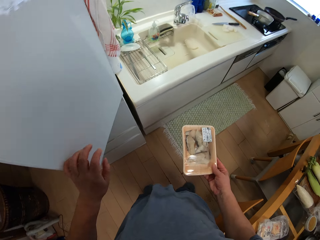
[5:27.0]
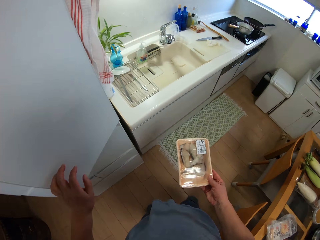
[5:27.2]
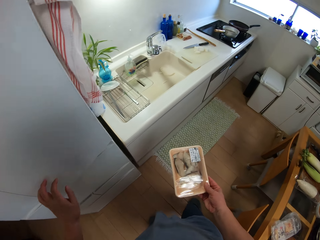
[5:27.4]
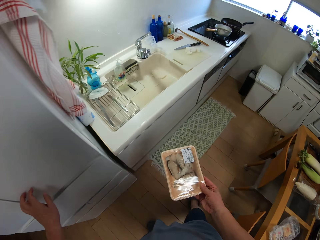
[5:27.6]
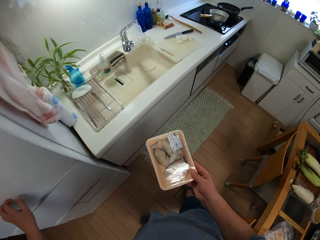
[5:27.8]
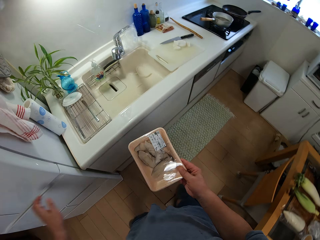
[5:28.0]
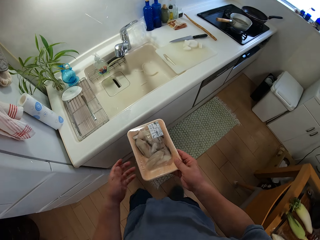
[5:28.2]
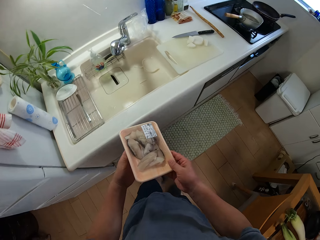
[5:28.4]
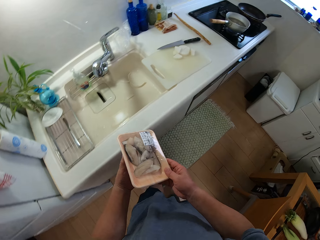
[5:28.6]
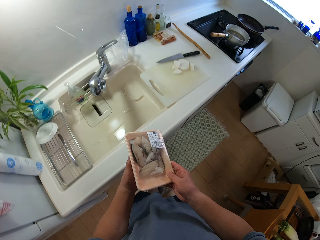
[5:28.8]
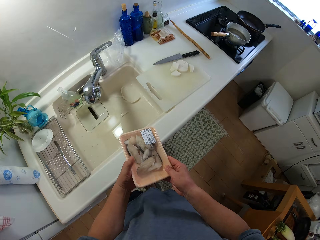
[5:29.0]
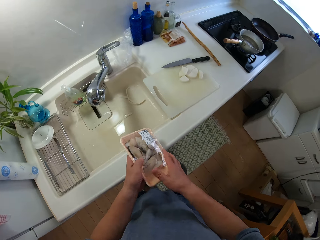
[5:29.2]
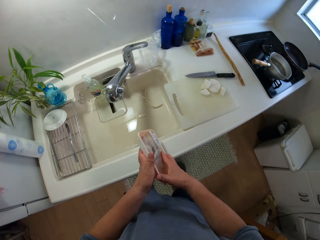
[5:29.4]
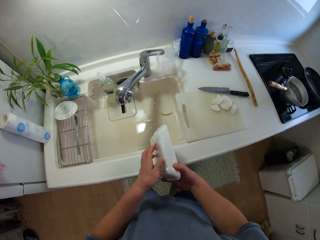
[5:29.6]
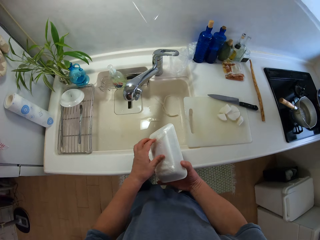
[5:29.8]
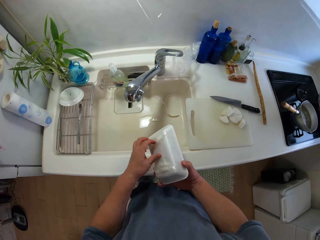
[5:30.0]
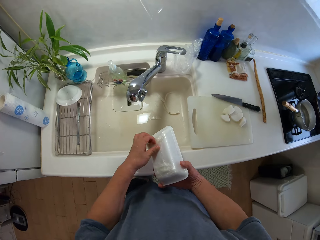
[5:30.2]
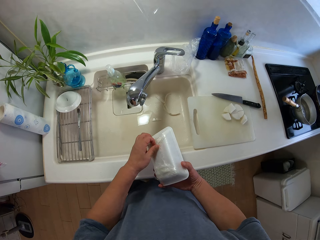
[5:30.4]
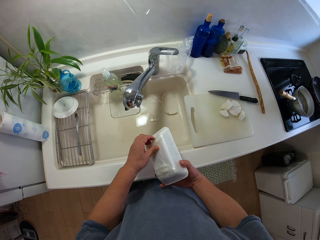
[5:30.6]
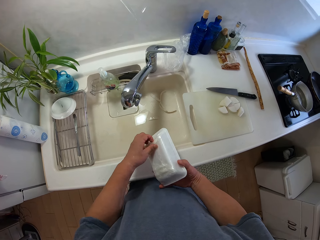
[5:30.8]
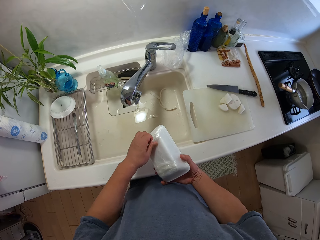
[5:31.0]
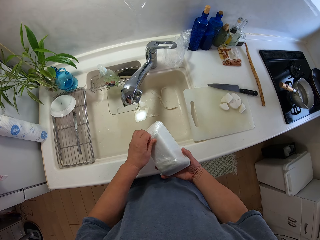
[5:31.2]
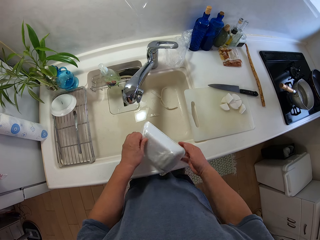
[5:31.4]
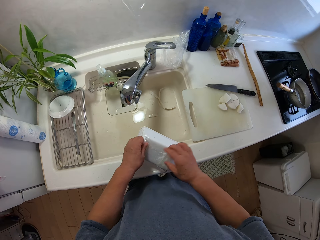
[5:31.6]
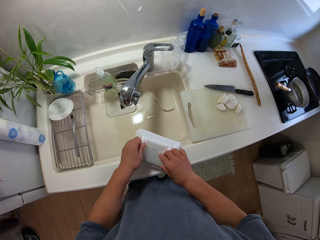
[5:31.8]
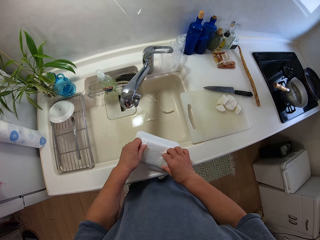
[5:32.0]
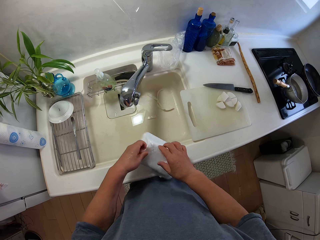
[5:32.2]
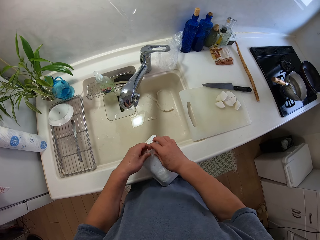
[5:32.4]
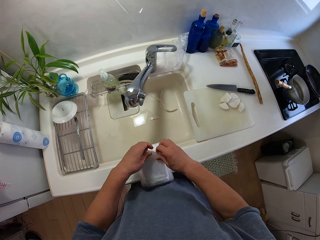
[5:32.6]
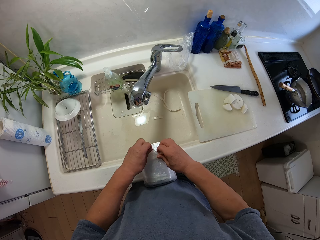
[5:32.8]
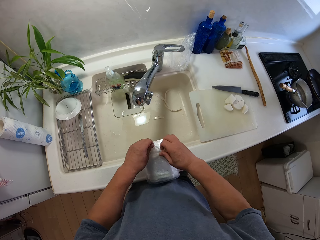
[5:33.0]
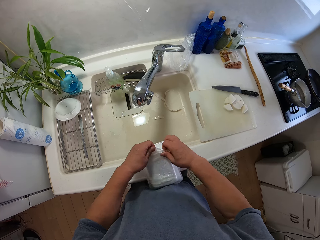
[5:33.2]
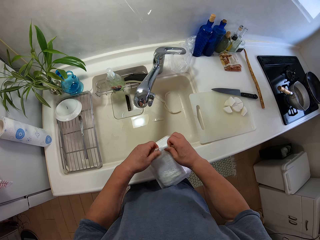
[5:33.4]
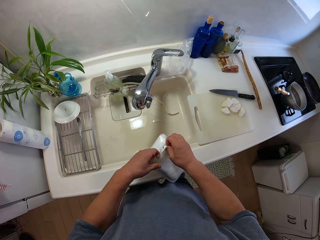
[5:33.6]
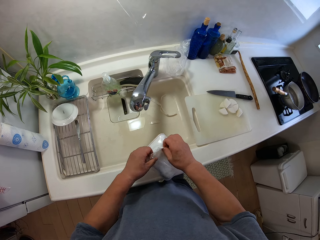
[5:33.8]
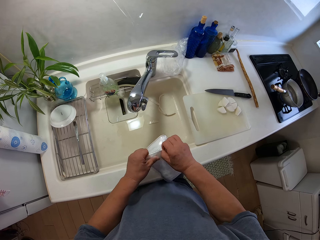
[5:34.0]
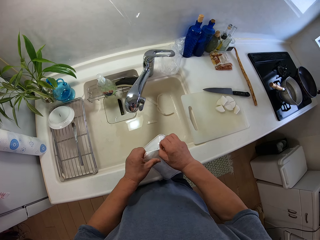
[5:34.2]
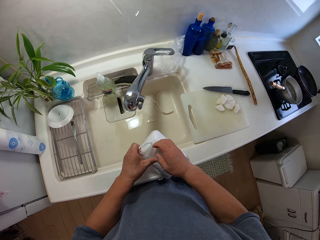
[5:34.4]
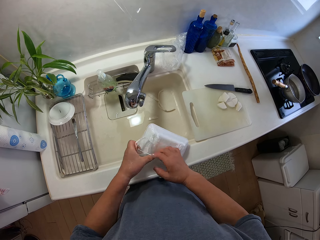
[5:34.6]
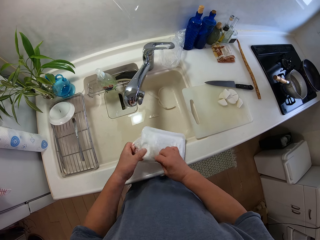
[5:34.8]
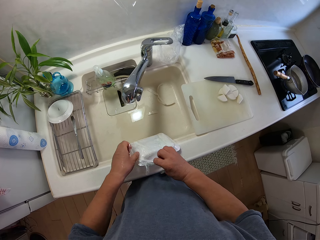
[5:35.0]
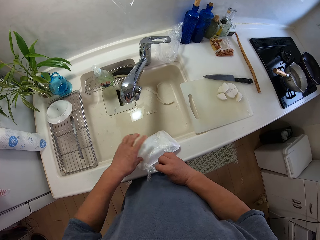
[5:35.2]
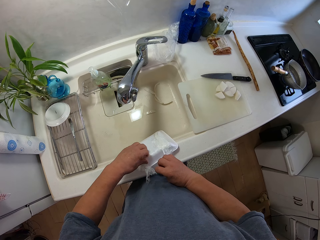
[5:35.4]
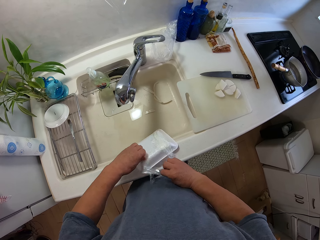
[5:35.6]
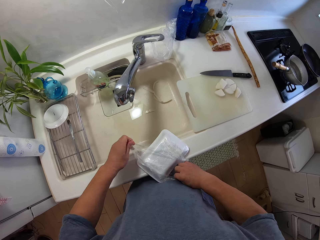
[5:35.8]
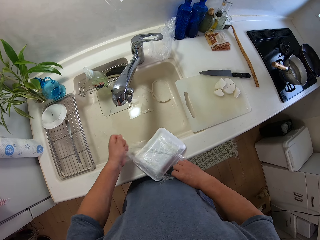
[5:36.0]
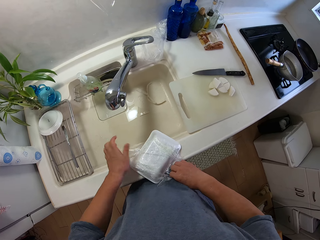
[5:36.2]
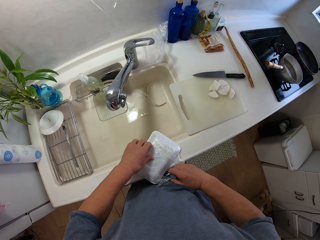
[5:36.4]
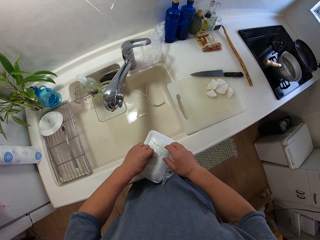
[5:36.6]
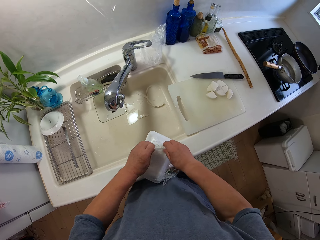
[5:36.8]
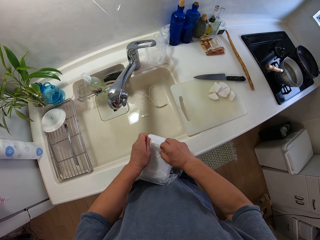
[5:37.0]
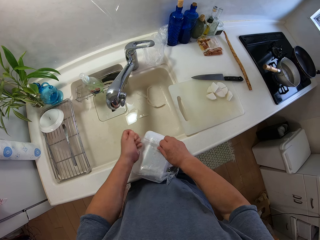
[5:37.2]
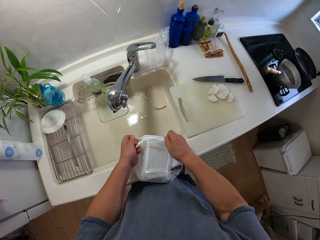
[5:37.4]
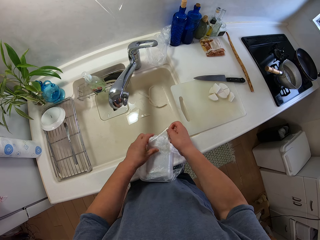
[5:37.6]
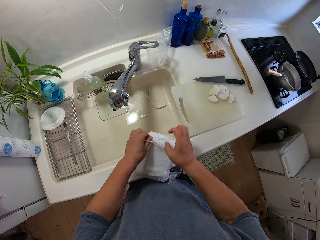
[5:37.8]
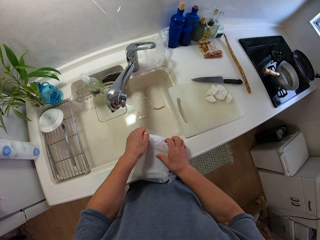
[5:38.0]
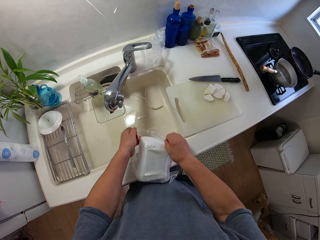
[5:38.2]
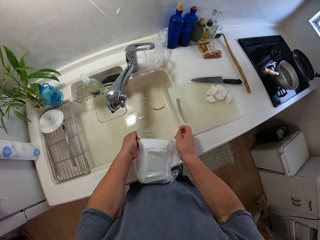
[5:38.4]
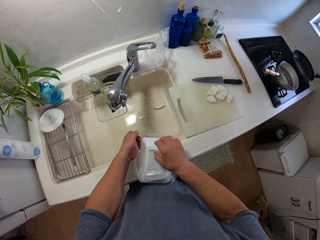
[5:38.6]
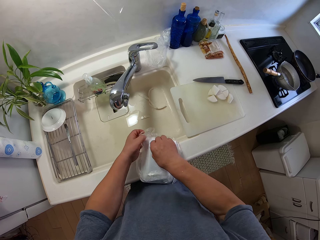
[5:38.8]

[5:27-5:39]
The camera wearer attempts to open the pack.

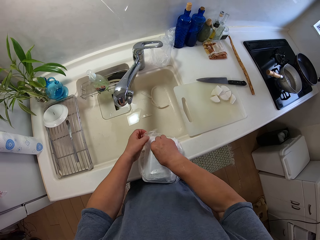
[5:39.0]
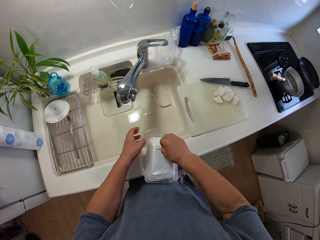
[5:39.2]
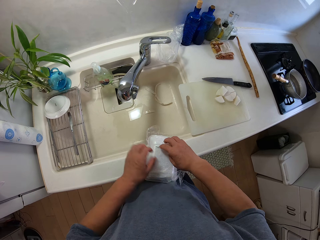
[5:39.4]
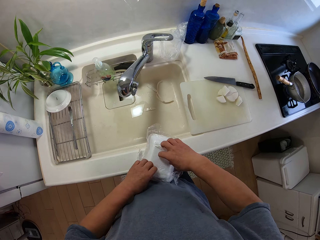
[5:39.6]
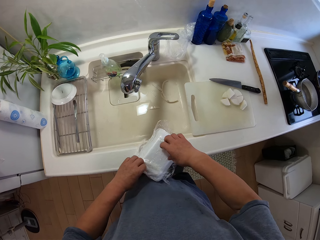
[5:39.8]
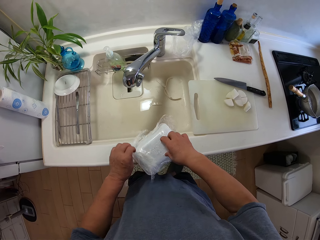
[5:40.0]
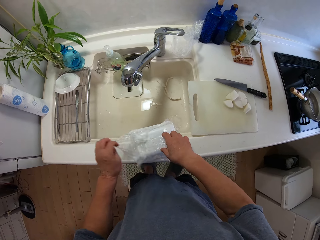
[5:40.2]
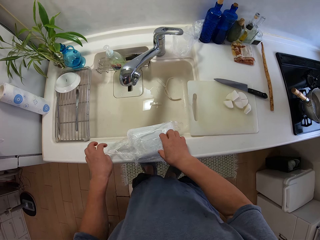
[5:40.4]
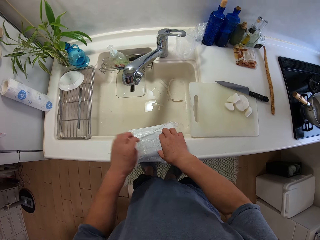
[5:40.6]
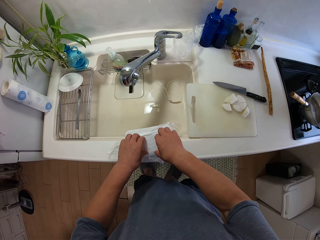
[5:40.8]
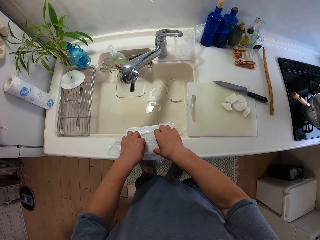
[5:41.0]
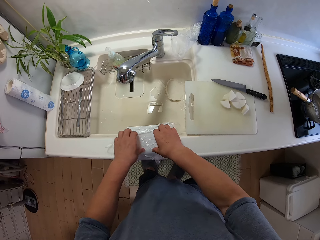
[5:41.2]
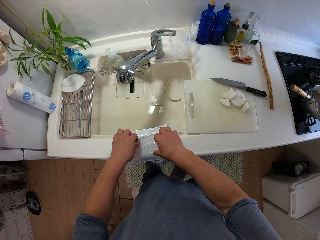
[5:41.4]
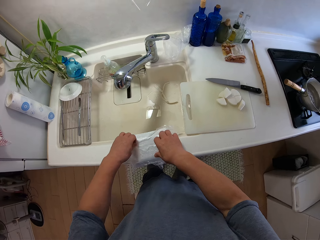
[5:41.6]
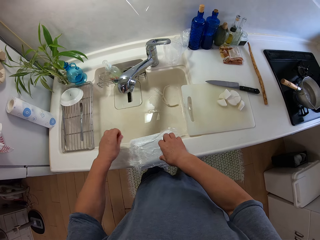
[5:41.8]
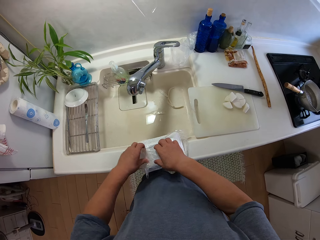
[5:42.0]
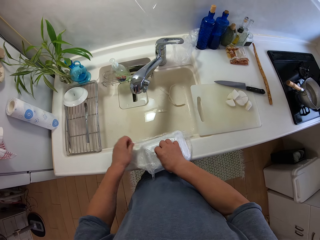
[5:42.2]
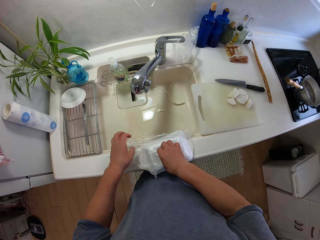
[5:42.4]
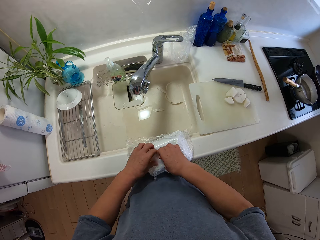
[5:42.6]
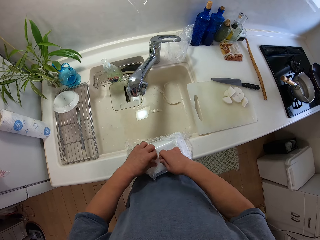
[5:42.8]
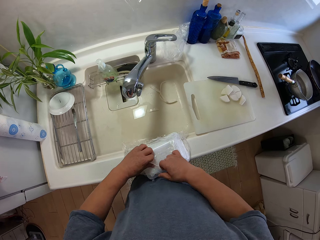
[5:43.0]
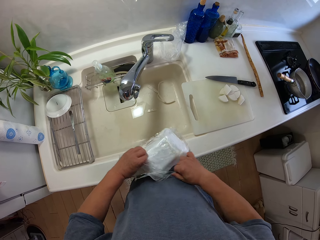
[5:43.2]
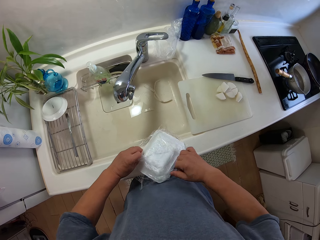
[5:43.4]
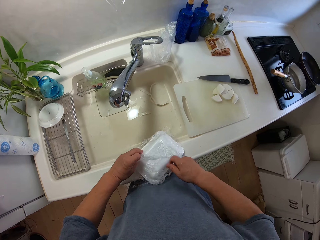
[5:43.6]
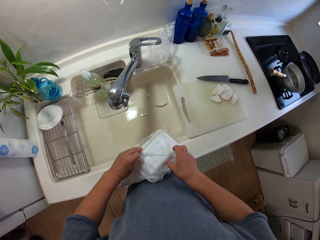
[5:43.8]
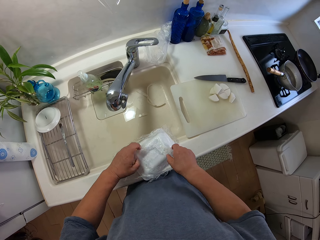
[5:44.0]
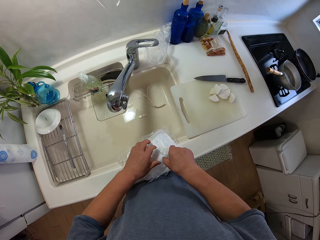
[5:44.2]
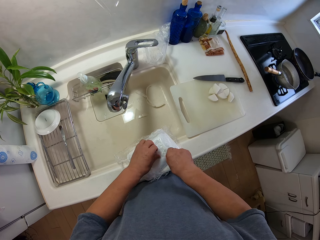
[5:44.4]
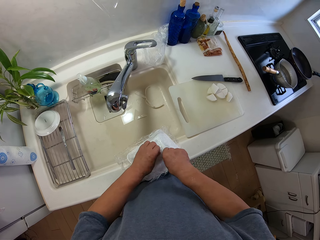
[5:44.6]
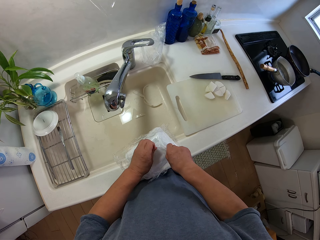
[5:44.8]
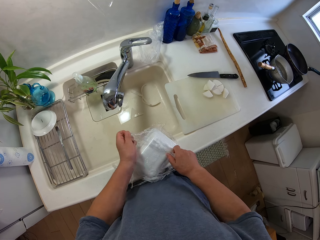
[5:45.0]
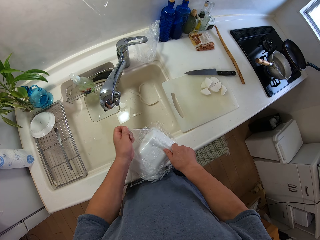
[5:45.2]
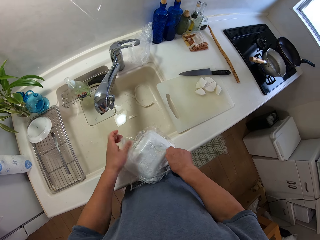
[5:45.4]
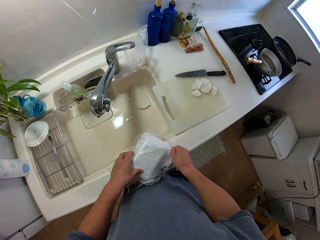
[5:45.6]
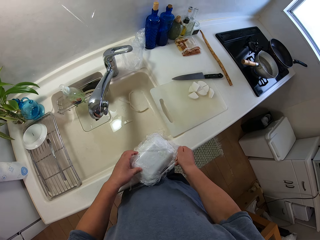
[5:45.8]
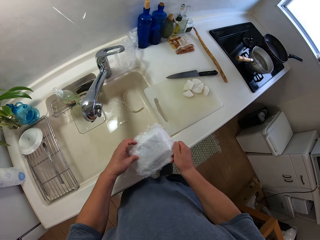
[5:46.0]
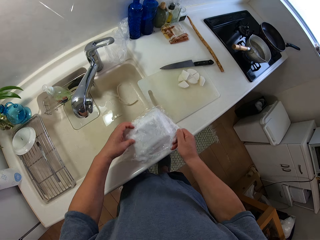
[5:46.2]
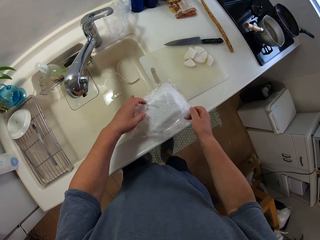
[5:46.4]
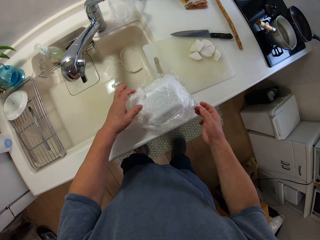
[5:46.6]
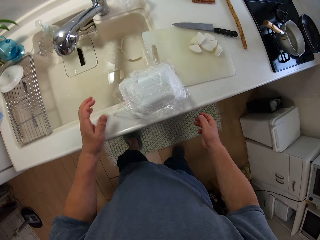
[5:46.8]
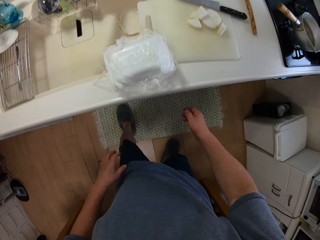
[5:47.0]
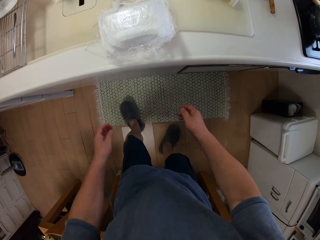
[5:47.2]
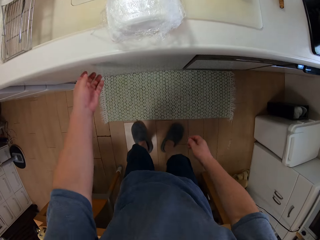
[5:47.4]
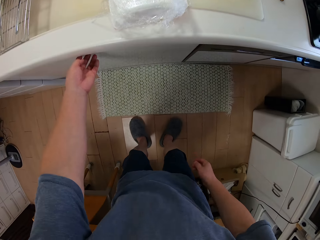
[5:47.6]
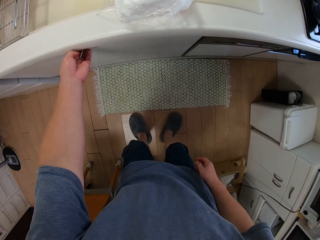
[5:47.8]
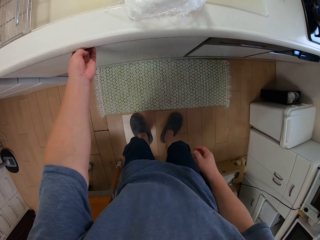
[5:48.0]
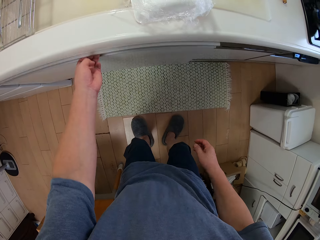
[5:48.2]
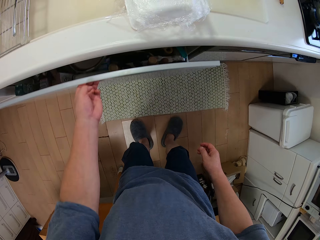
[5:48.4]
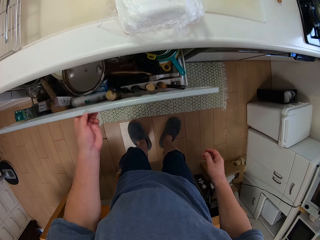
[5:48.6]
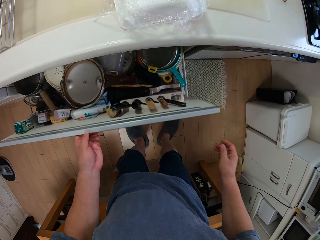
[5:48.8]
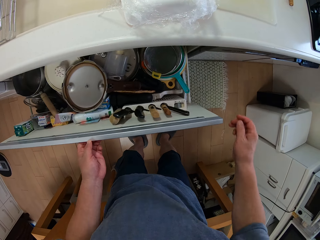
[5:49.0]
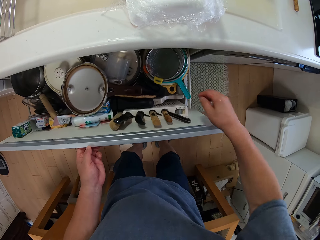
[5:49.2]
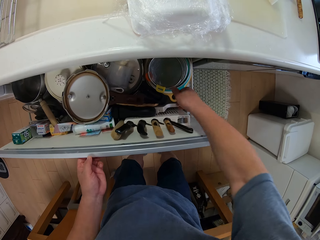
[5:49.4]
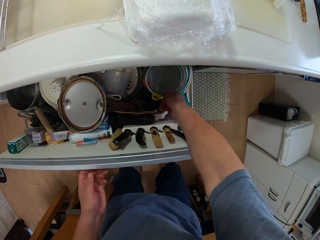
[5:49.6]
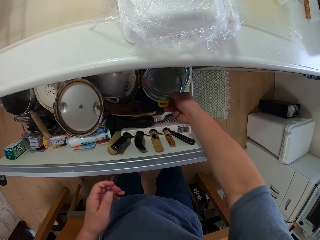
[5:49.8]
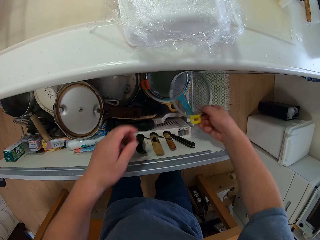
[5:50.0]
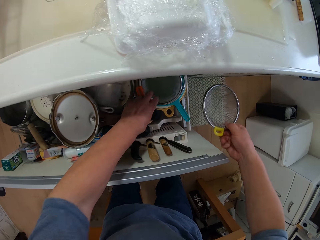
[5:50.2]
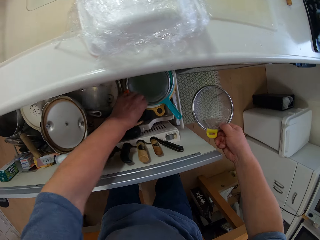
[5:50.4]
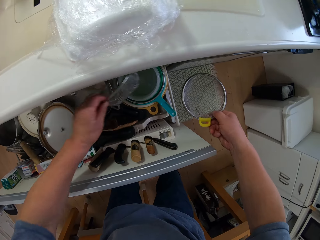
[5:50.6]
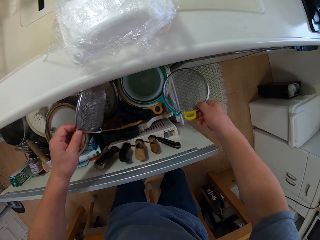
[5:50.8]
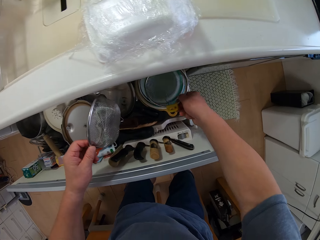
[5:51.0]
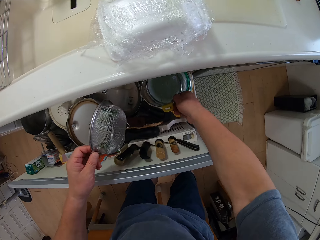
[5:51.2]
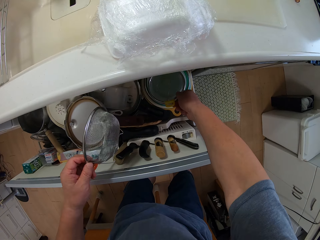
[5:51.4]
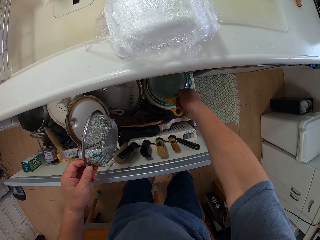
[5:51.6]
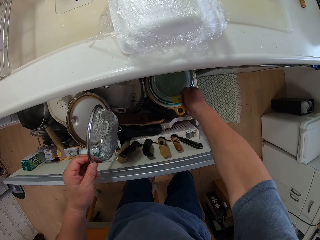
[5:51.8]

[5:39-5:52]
The camera wearer opens the drawer. They pick out a sieve.
